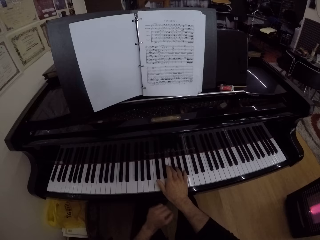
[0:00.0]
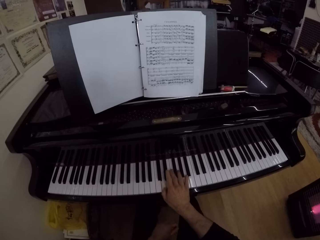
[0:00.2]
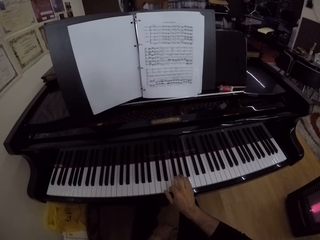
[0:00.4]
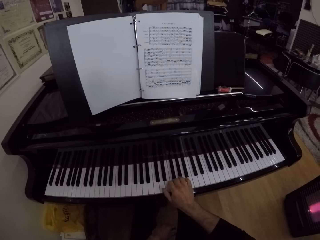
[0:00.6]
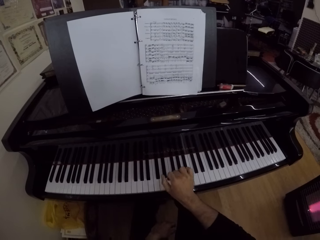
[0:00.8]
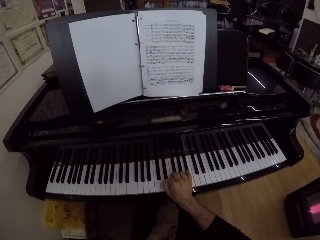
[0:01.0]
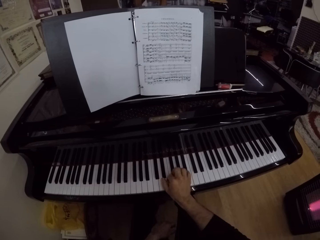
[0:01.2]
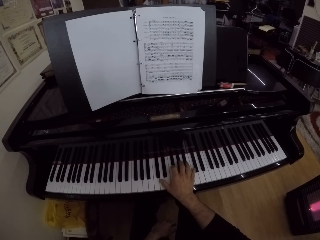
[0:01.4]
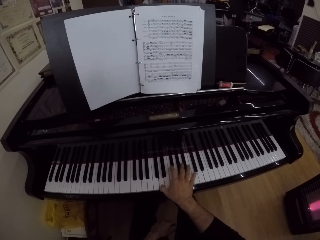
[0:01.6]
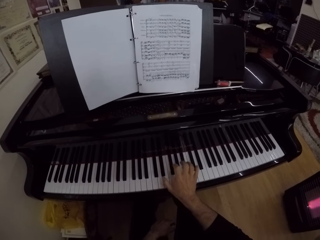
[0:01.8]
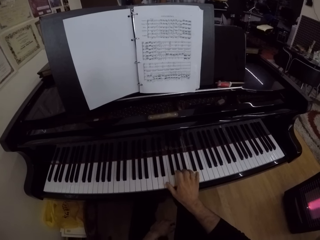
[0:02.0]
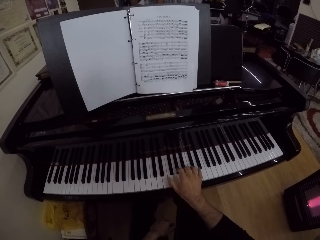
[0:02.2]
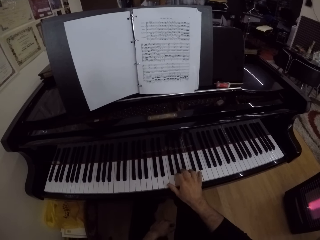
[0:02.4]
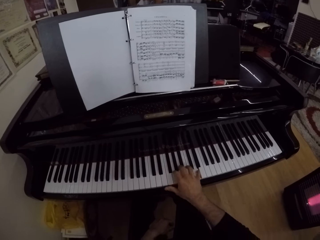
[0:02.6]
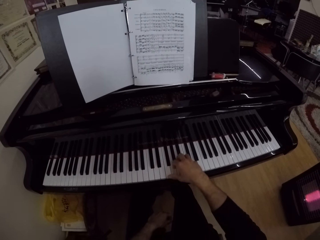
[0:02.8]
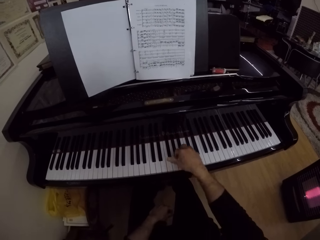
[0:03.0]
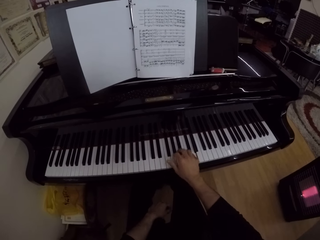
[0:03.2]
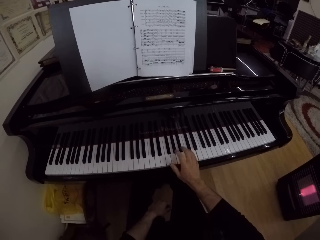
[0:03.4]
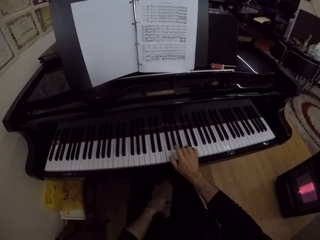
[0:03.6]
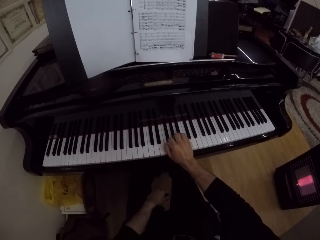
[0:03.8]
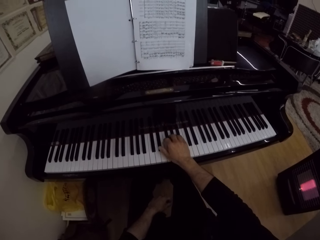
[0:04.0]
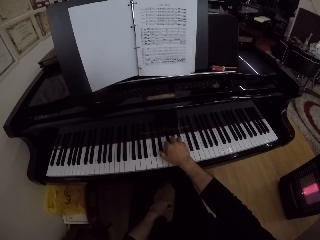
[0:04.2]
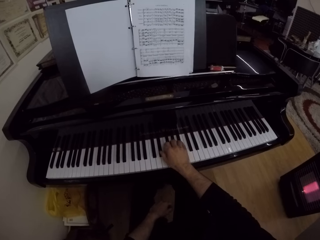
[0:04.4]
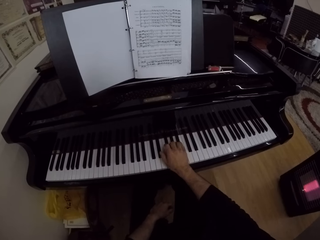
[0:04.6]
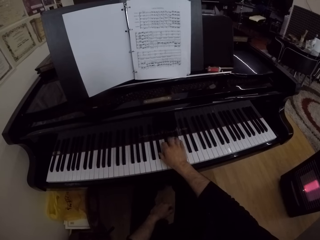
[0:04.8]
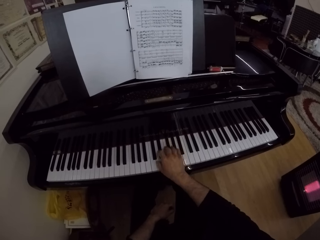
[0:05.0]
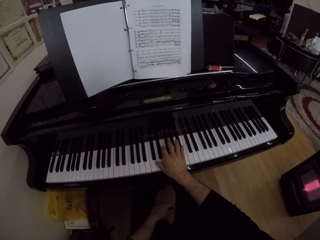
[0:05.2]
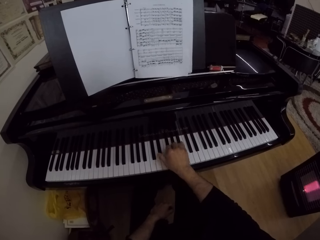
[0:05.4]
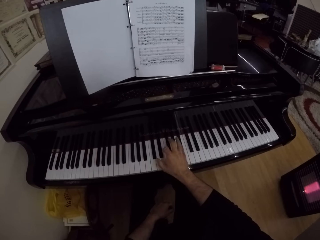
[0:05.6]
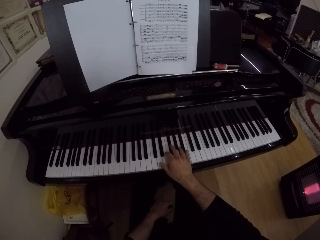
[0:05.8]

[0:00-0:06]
The camera wearer plays the keyboard.

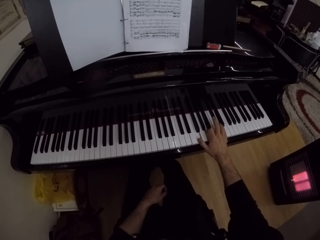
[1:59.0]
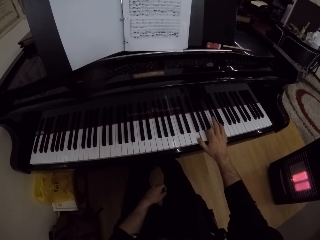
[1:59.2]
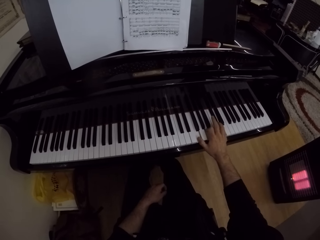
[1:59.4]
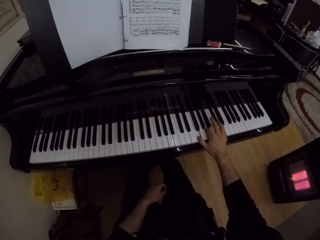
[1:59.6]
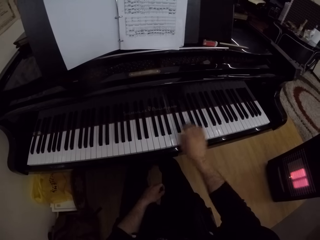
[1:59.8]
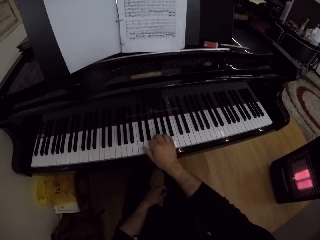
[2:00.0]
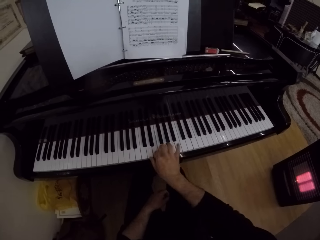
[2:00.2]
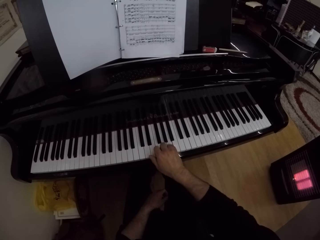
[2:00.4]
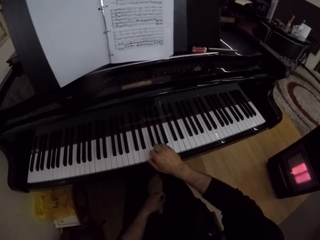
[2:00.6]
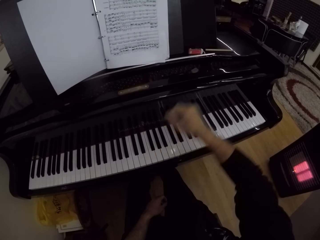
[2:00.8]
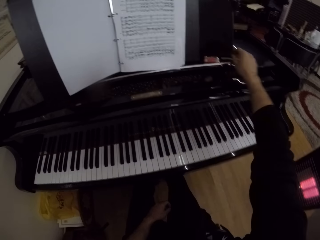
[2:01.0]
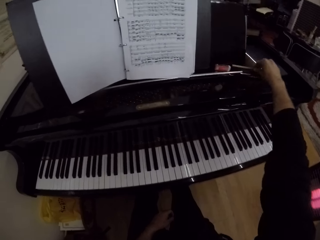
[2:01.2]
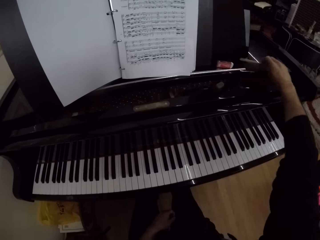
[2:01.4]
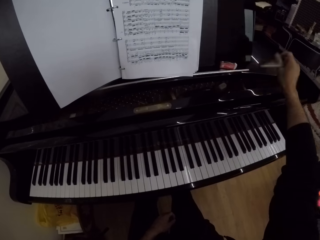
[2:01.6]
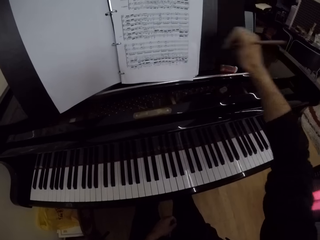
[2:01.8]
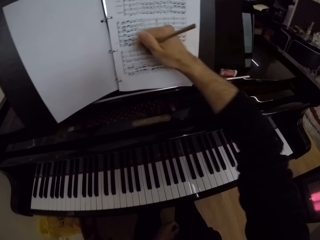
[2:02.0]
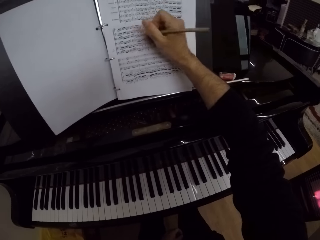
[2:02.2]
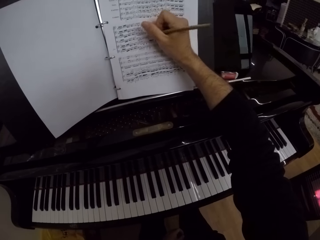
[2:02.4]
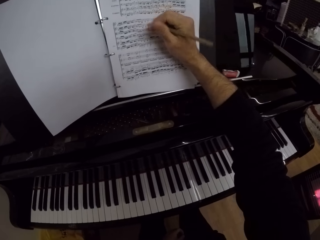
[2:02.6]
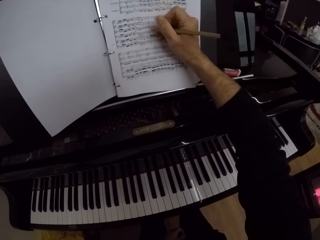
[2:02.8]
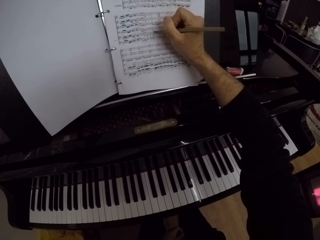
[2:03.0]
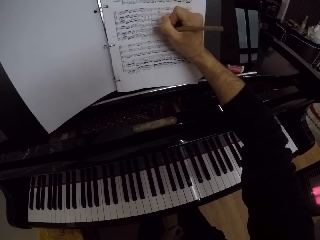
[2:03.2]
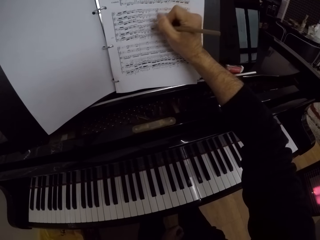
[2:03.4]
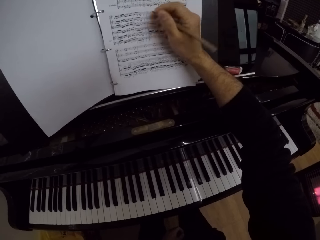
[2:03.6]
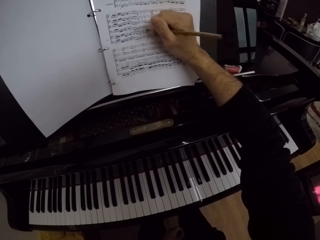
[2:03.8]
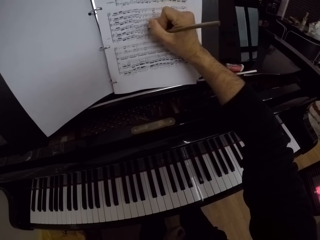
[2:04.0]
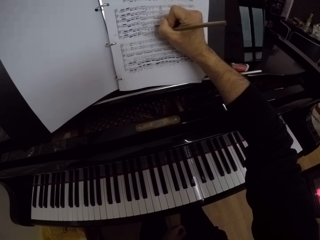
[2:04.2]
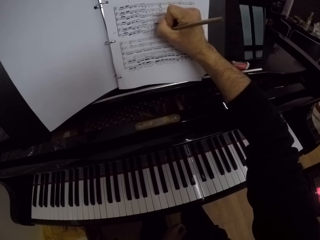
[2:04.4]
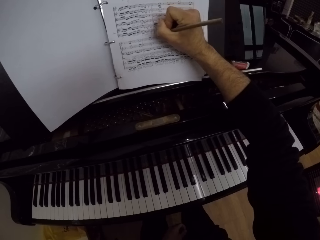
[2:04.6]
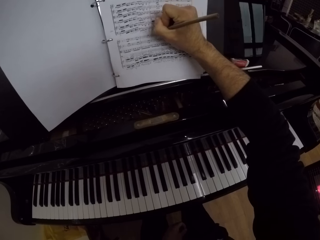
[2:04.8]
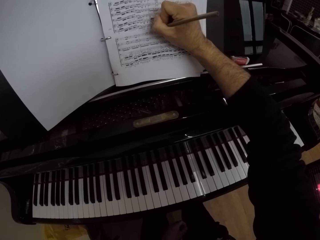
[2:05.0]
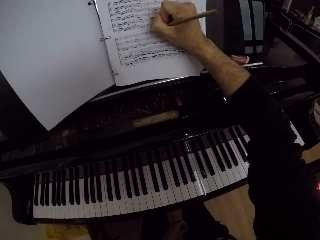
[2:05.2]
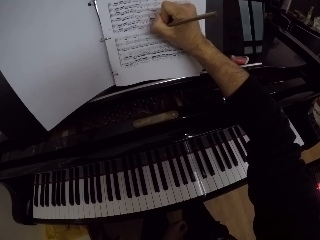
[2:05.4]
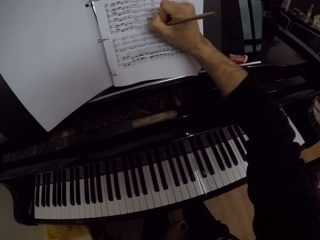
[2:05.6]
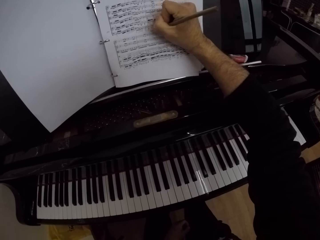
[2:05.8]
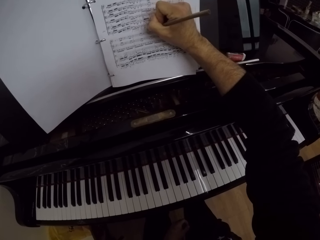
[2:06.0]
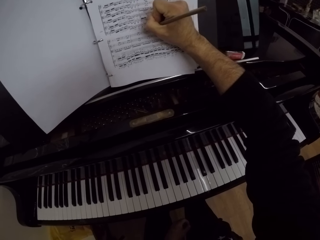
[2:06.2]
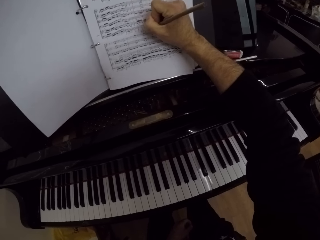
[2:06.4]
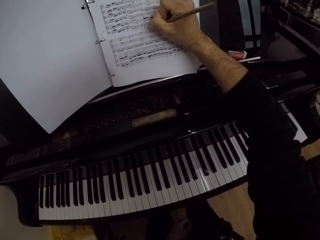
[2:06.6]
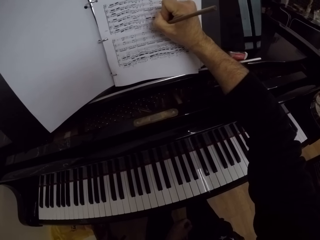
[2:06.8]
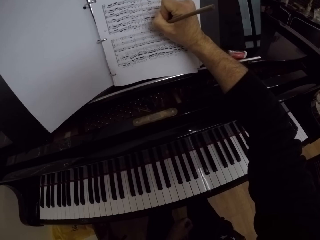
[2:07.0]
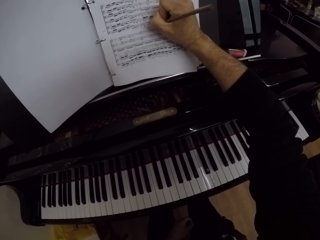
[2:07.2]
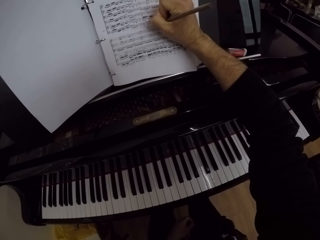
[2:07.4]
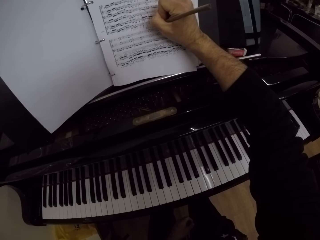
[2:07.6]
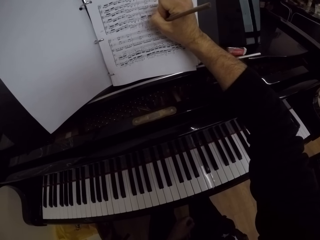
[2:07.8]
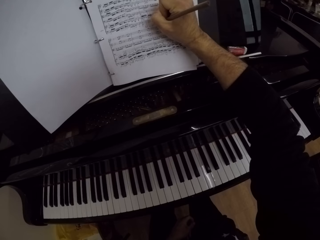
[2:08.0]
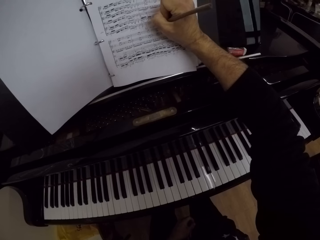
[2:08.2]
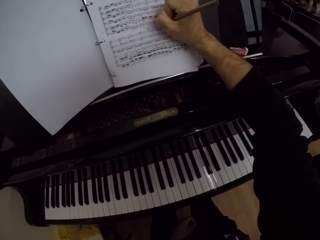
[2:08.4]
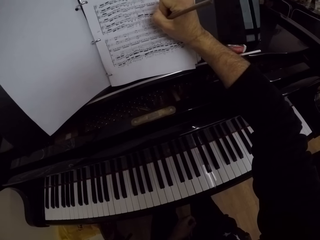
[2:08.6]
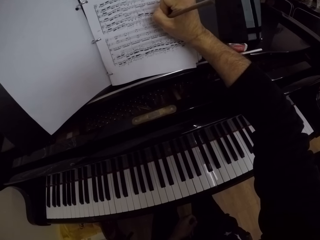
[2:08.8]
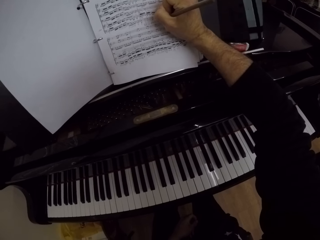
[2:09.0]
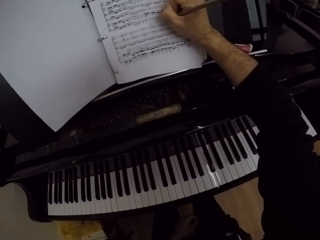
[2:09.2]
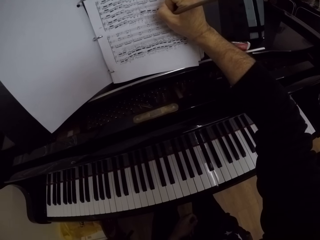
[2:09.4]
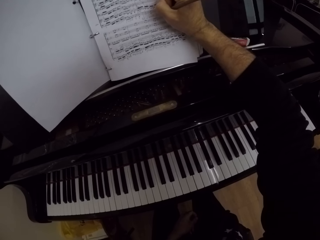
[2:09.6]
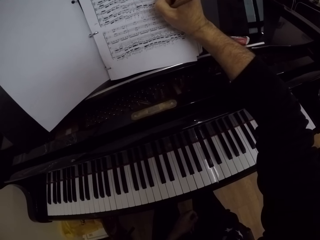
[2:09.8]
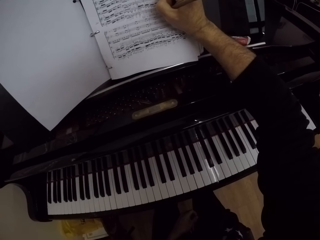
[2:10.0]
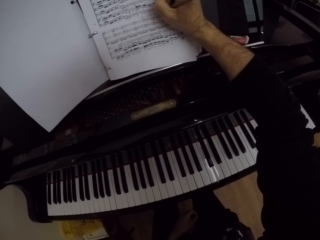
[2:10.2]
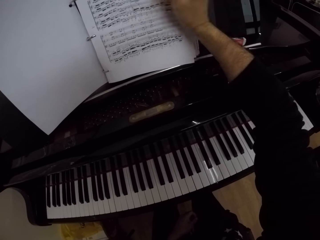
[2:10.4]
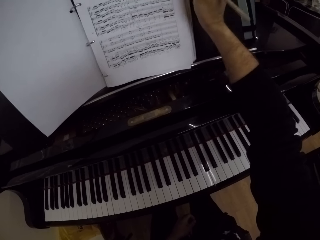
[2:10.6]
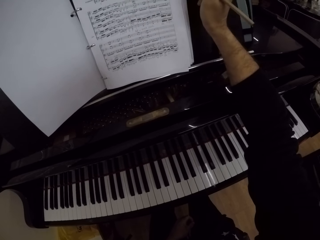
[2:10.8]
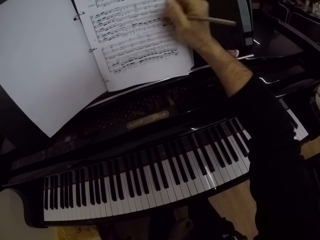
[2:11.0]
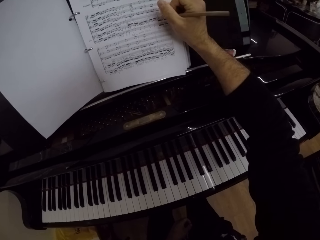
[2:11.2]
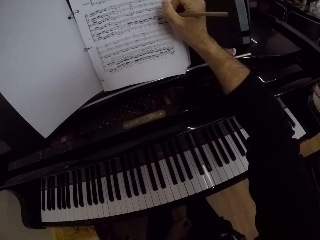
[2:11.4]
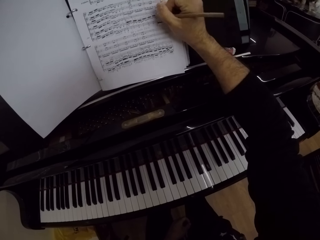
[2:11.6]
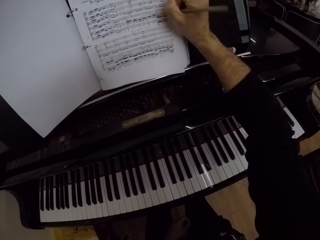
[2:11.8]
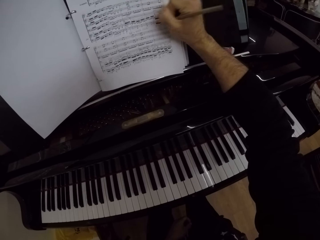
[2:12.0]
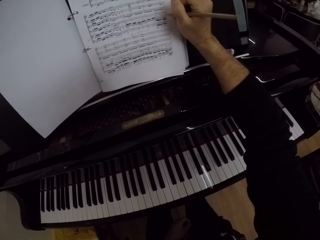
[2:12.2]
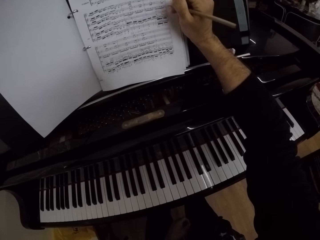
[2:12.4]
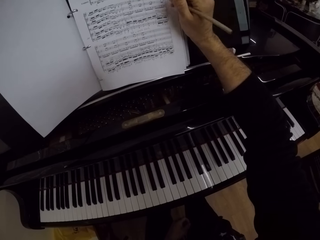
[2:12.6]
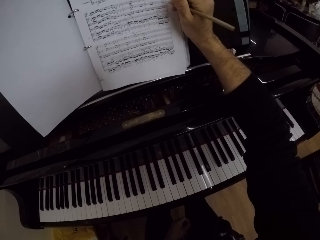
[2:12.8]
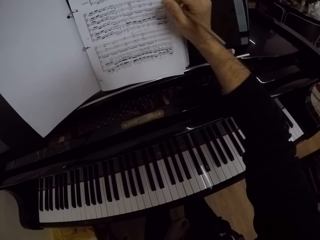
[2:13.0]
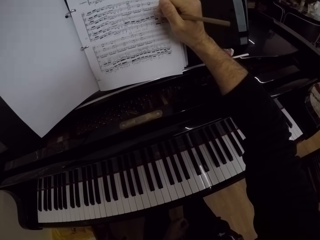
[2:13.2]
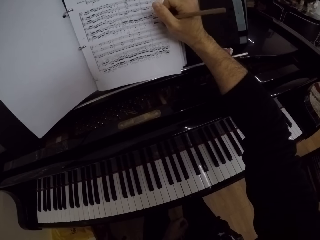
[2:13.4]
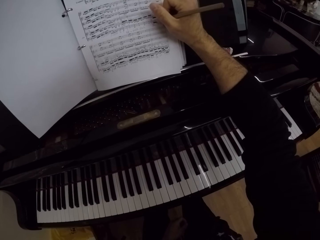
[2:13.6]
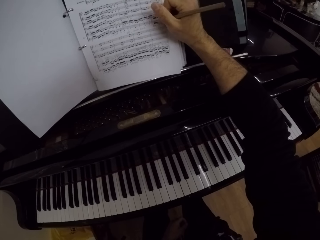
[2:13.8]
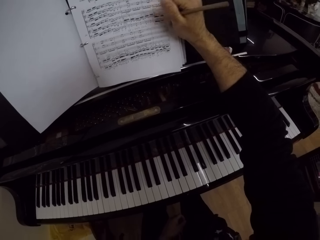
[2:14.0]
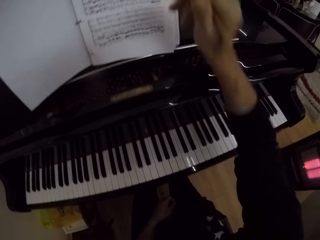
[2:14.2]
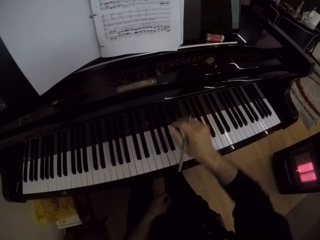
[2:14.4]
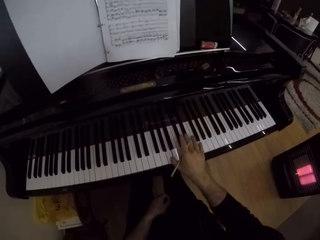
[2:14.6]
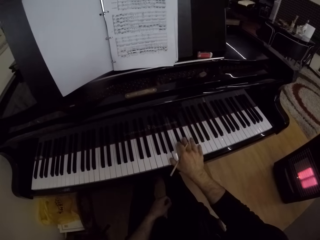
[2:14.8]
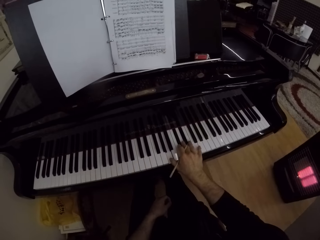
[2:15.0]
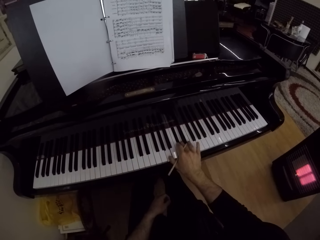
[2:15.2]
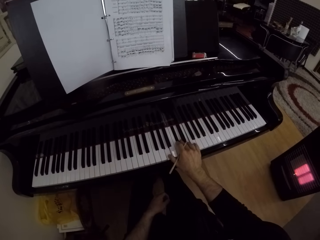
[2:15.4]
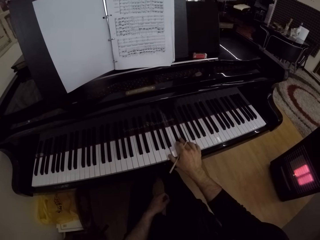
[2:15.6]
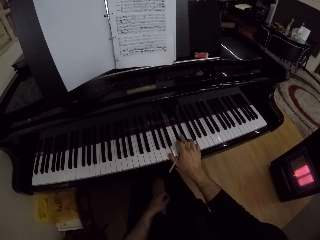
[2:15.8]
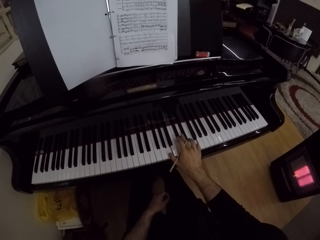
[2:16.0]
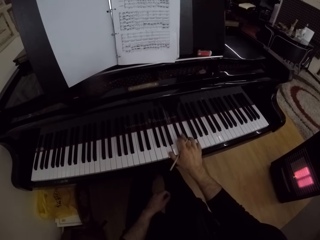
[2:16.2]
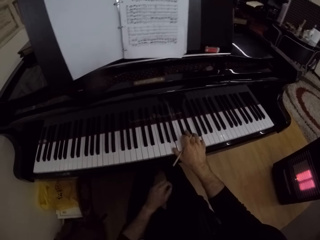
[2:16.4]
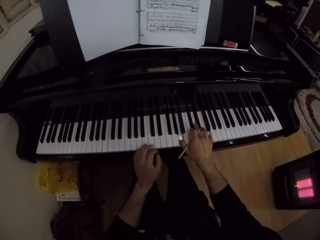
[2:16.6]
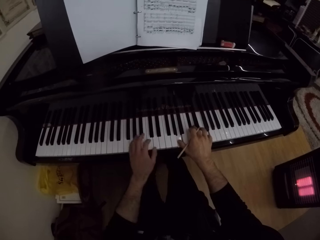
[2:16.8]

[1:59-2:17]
The camera wearer picks up the pen on the piano with his right hand. He writes on the piano sheet with the pen in his right hand. He plays the piano with his right hand.
